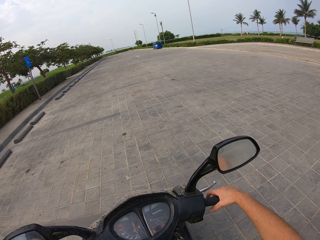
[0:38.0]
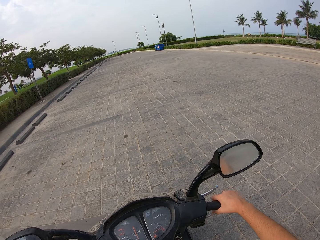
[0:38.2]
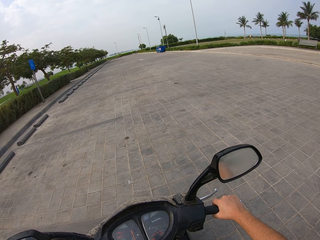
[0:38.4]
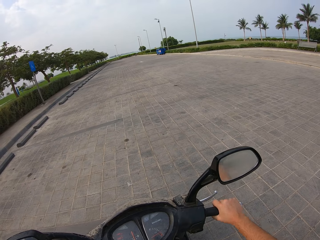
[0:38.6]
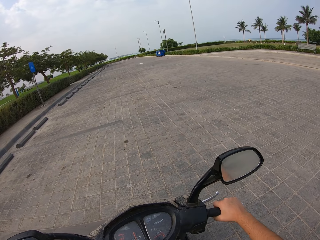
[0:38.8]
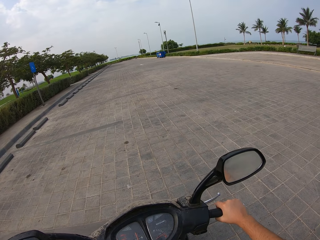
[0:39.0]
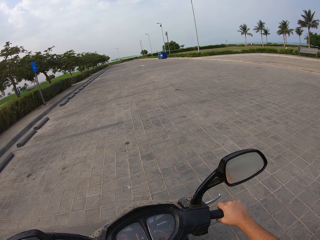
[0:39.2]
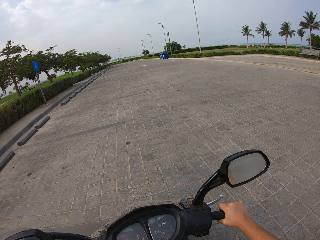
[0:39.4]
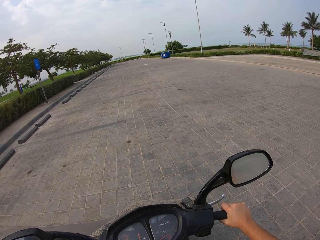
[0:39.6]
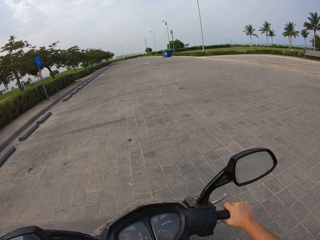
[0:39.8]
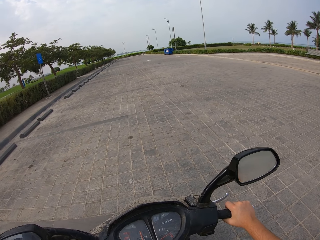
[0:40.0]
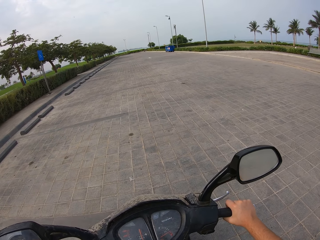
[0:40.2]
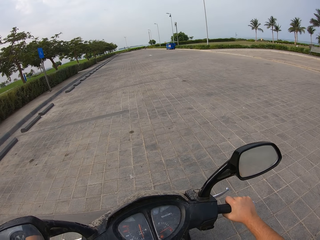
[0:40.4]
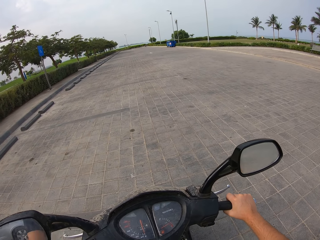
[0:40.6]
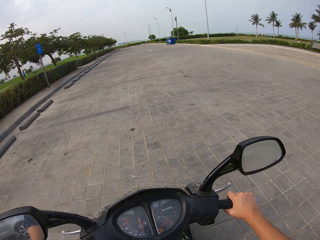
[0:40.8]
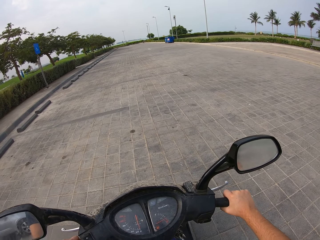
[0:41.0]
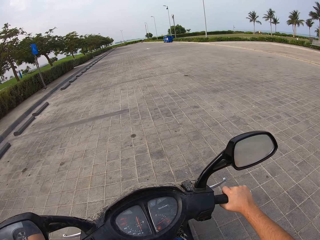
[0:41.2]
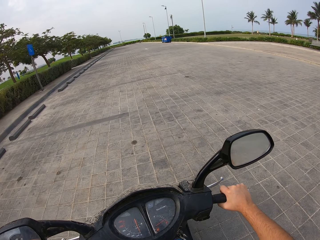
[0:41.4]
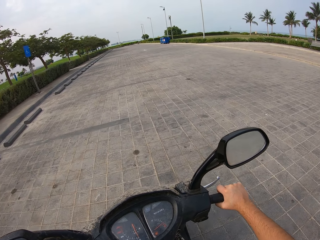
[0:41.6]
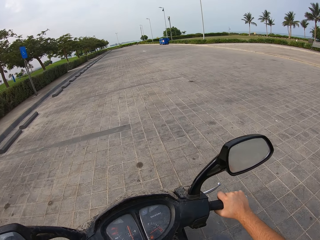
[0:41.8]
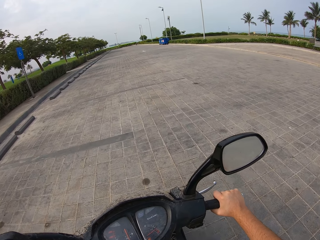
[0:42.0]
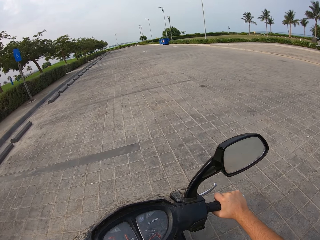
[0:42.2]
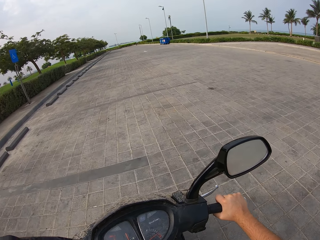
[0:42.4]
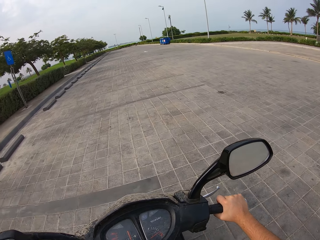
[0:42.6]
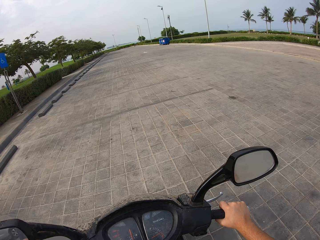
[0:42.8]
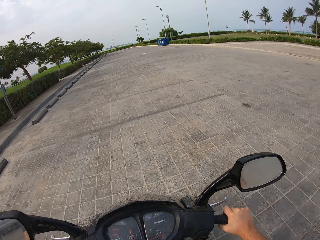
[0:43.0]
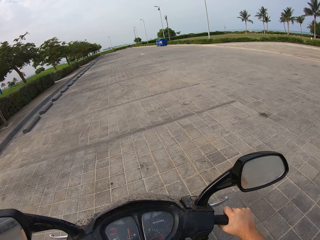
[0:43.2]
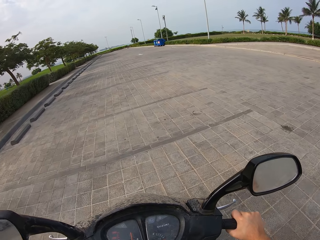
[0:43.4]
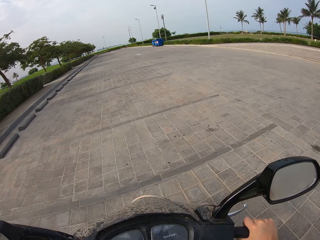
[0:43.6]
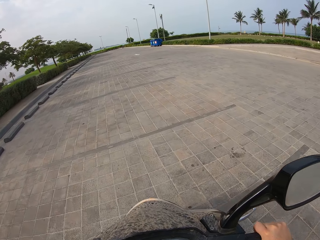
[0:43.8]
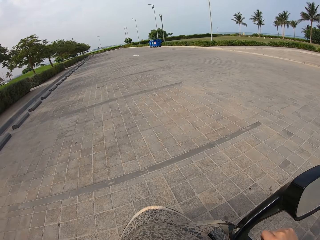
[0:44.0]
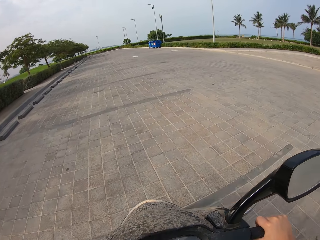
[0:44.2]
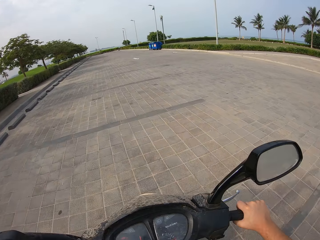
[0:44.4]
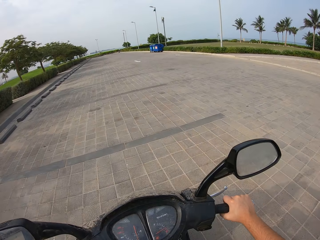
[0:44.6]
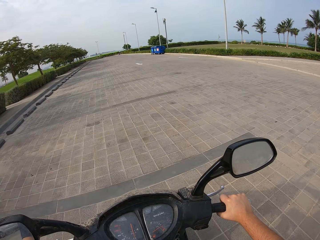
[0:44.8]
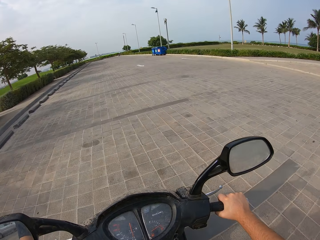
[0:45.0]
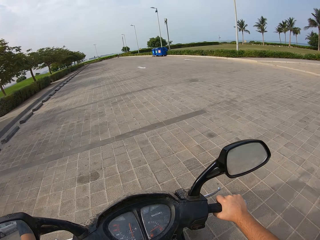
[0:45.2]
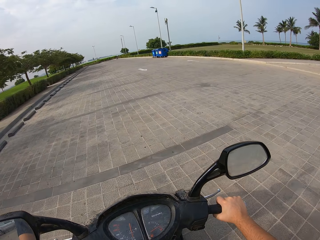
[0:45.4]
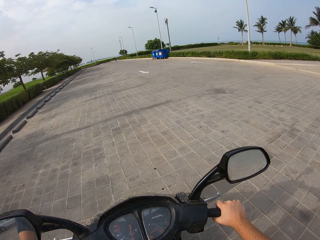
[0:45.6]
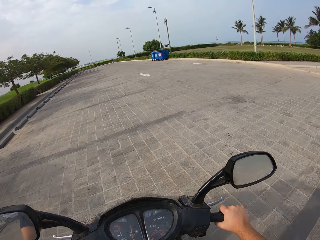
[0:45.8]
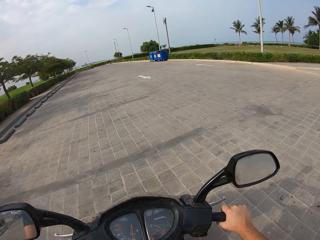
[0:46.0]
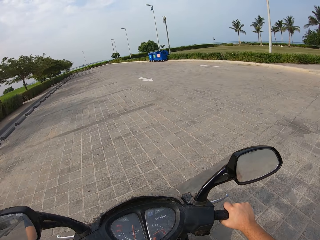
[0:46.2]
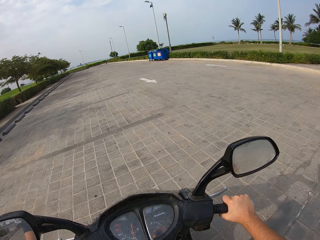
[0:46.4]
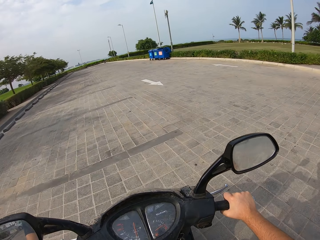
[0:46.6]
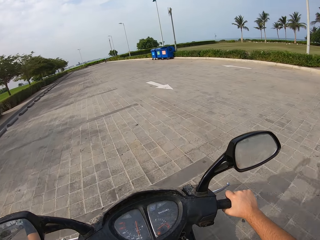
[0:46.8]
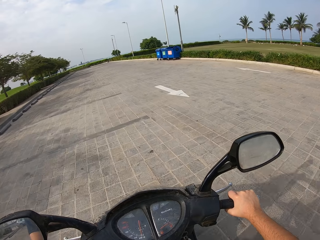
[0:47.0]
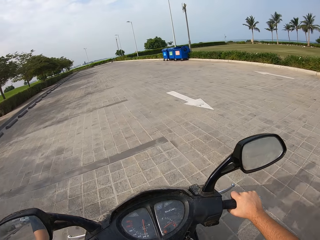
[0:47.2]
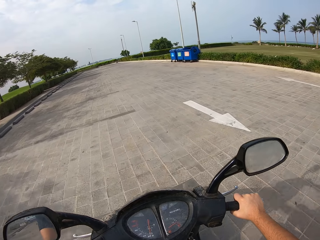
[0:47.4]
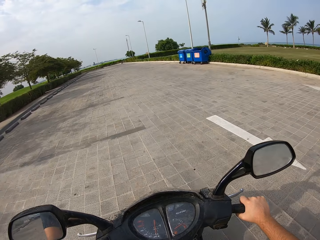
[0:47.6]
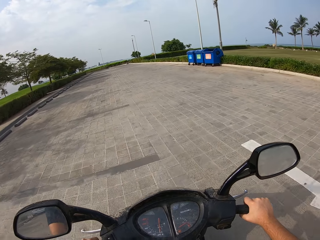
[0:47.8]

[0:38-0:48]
The camera wearer rides the motorcycle forward on the road.

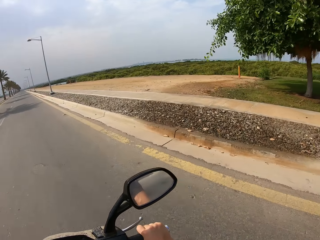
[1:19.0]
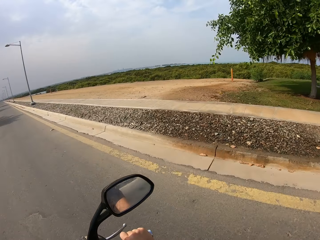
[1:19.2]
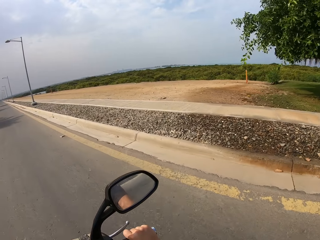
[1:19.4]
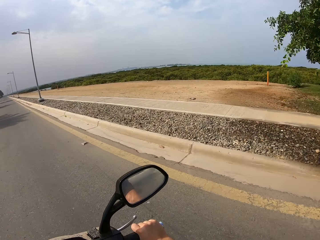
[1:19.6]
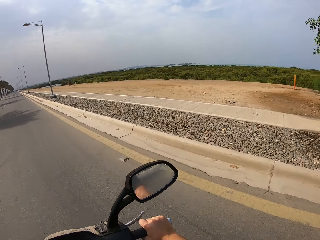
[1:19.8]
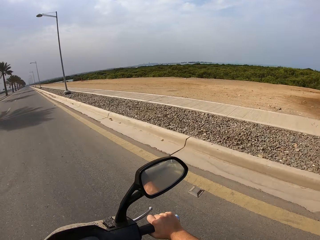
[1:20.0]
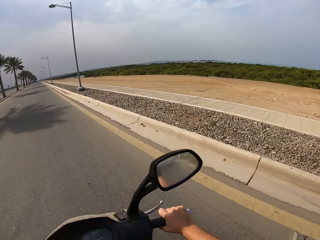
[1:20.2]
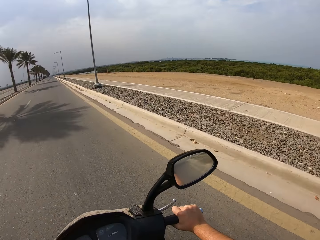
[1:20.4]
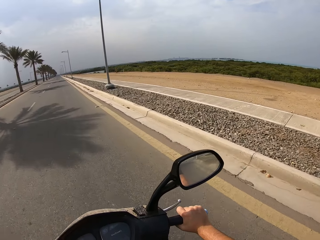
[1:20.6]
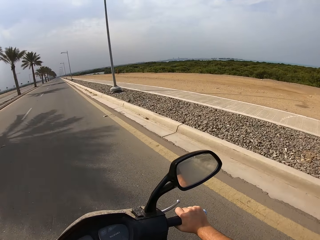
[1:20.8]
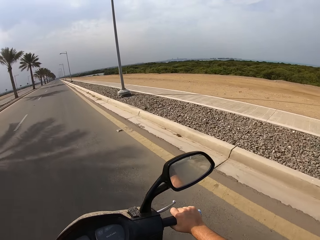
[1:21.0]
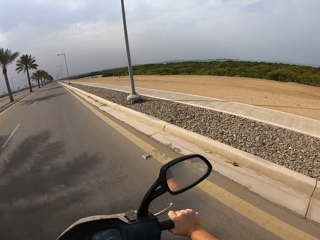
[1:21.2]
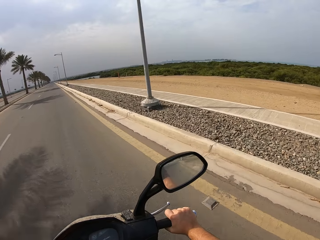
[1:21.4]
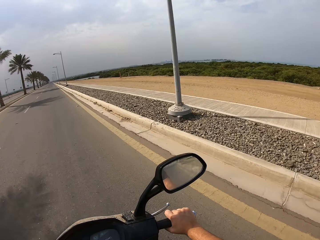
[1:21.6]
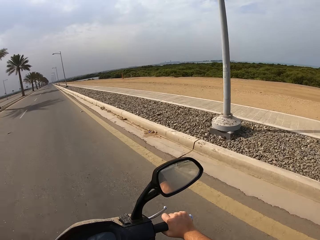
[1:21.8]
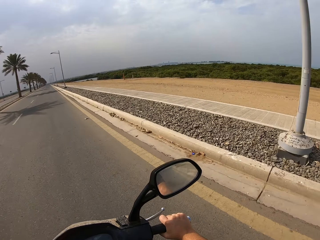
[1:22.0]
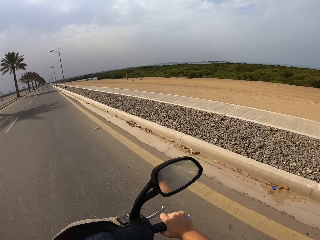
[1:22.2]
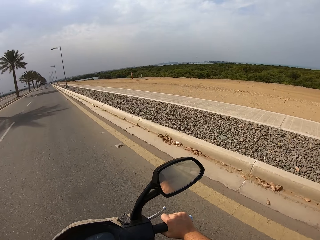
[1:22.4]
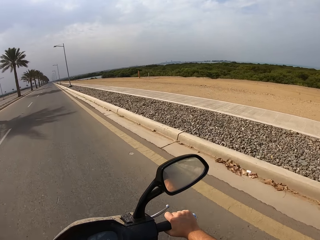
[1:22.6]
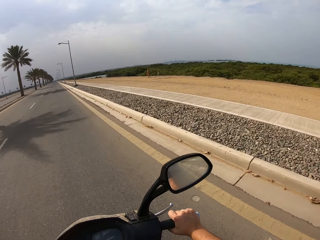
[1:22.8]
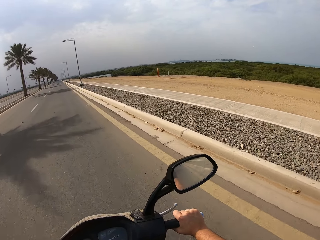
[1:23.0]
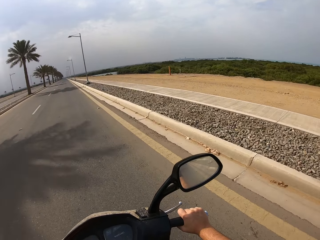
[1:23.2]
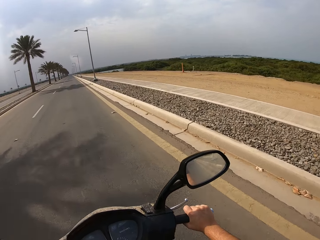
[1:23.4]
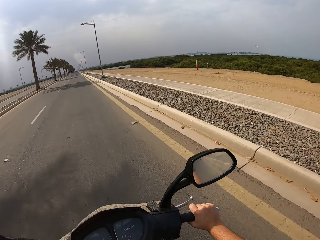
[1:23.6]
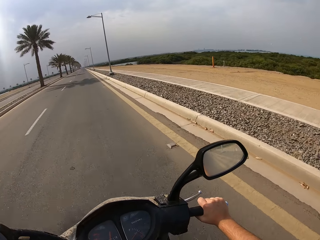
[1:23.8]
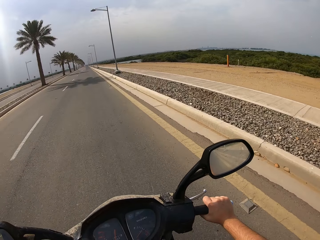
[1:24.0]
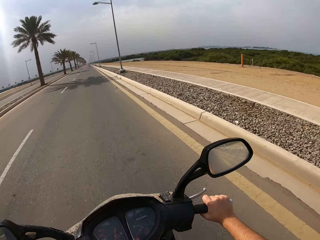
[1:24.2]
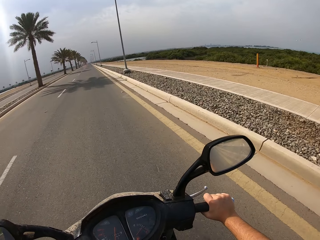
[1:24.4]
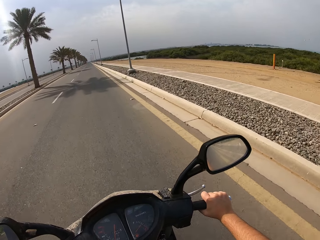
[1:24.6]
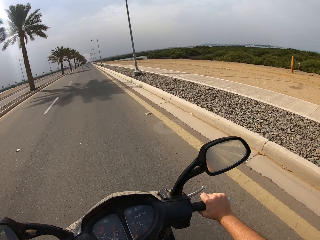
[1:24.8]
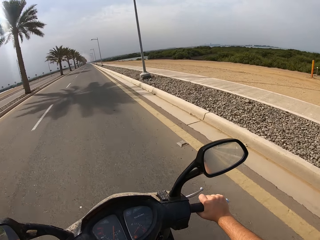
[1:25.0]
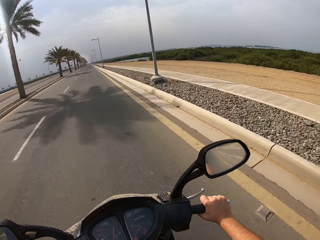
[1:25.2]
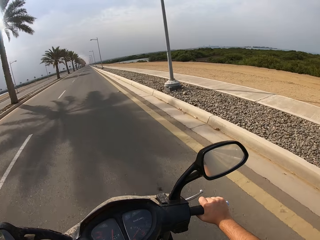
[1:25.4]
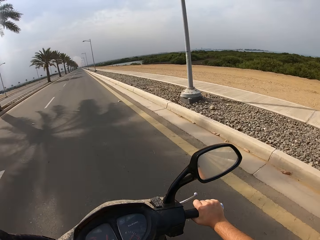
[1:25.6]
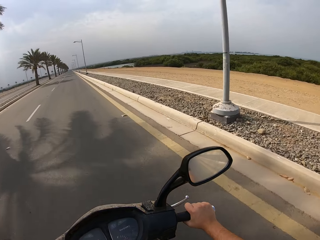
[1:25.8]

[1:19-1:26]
The camera wearer rides the motorcycle on the road.
